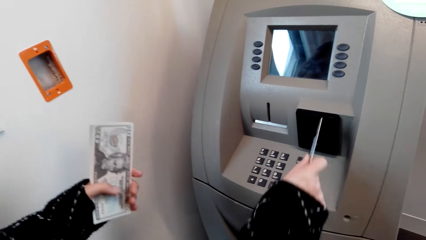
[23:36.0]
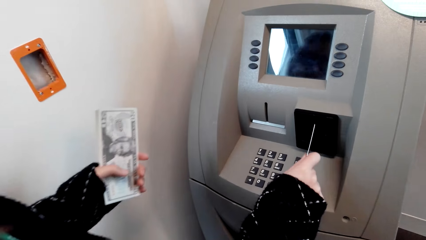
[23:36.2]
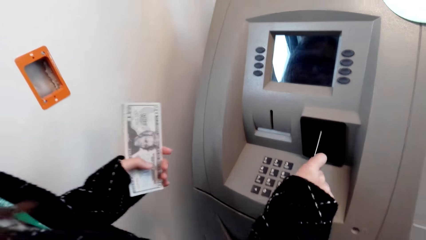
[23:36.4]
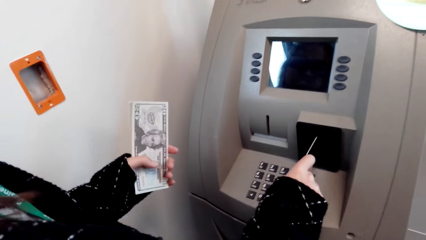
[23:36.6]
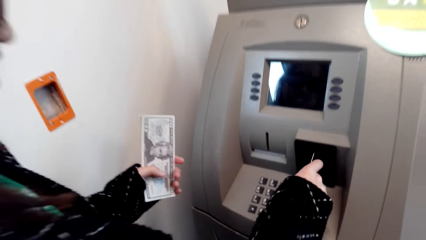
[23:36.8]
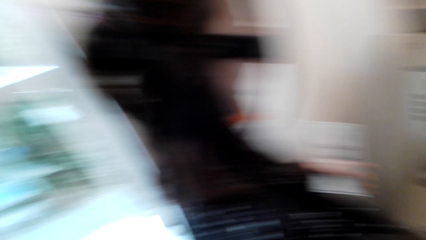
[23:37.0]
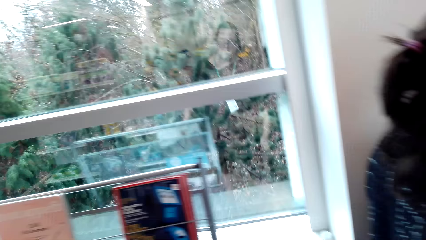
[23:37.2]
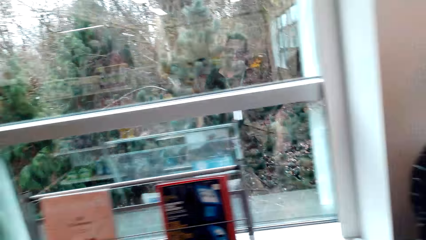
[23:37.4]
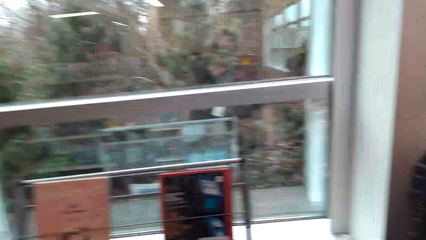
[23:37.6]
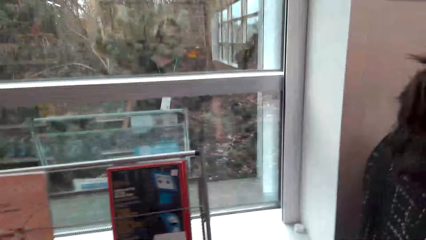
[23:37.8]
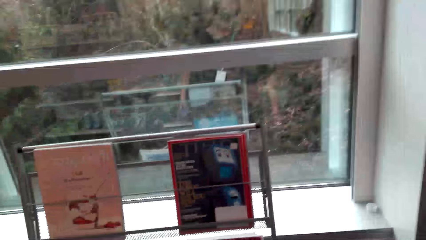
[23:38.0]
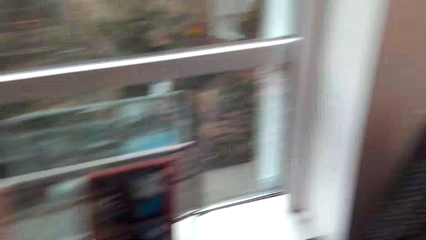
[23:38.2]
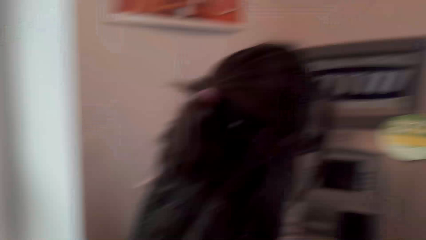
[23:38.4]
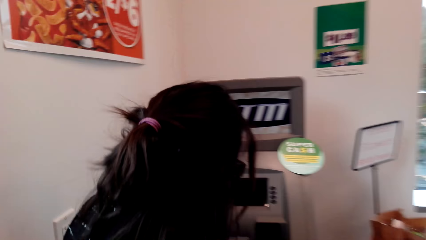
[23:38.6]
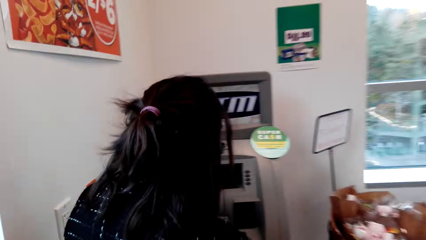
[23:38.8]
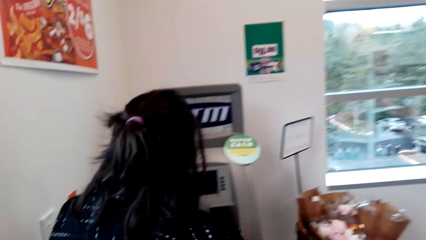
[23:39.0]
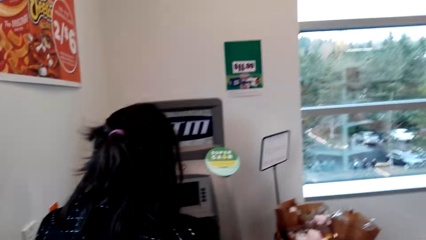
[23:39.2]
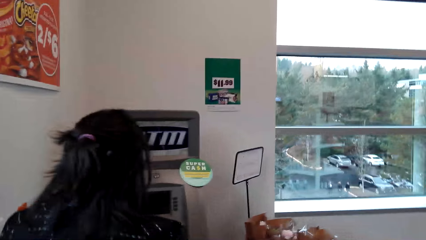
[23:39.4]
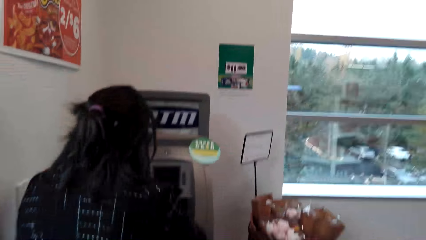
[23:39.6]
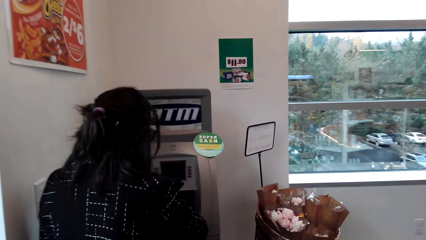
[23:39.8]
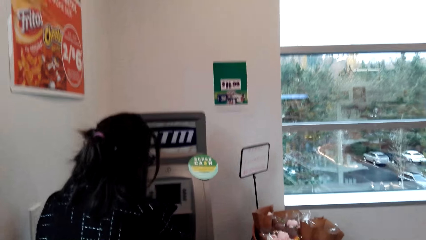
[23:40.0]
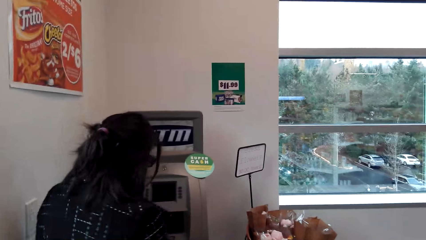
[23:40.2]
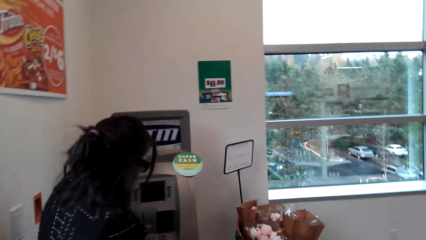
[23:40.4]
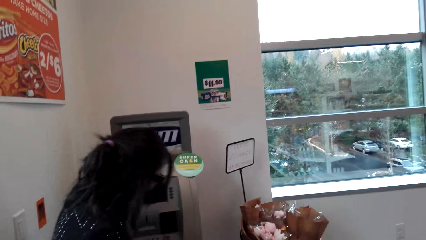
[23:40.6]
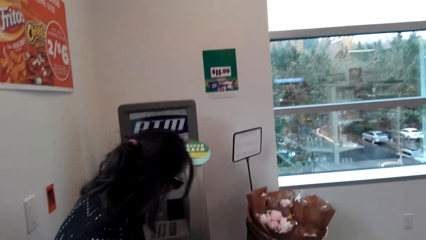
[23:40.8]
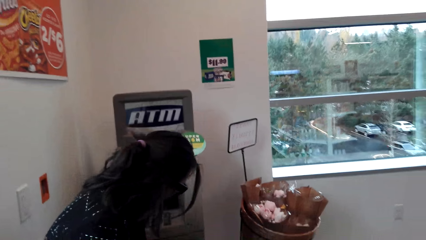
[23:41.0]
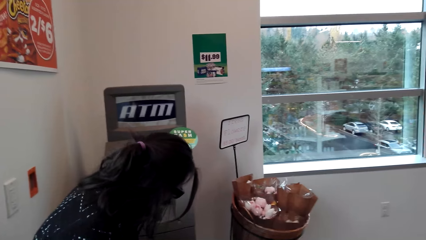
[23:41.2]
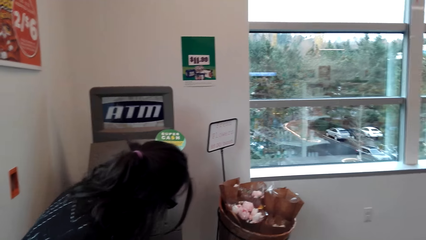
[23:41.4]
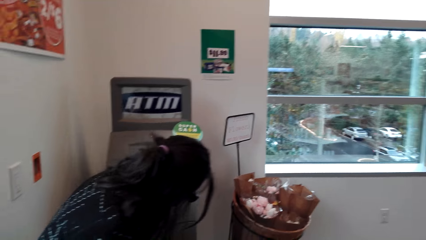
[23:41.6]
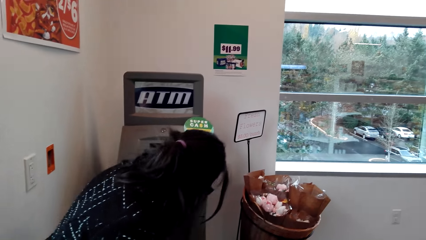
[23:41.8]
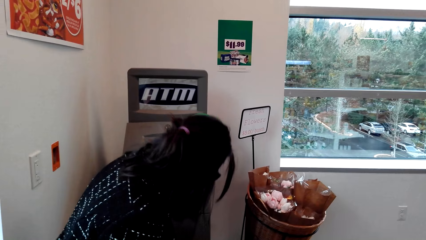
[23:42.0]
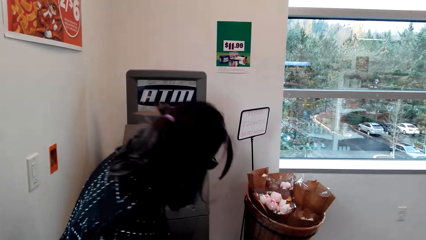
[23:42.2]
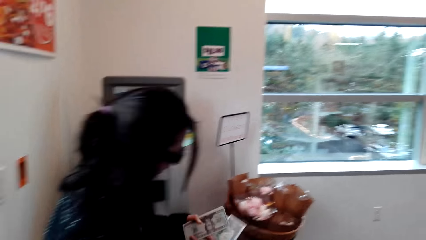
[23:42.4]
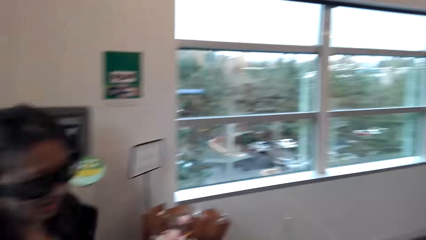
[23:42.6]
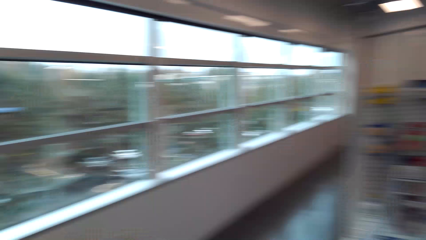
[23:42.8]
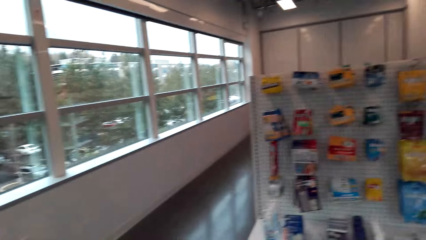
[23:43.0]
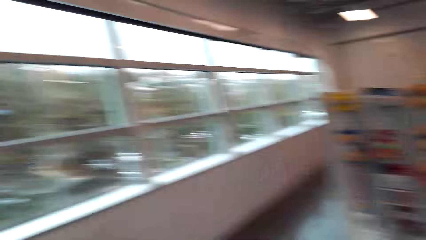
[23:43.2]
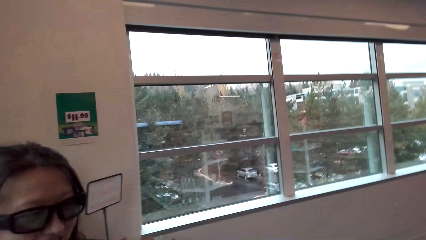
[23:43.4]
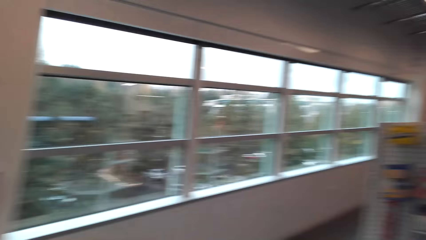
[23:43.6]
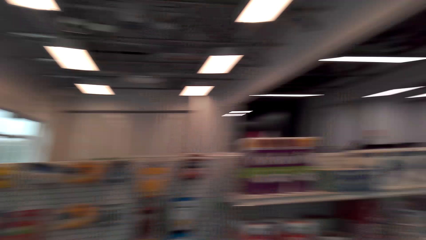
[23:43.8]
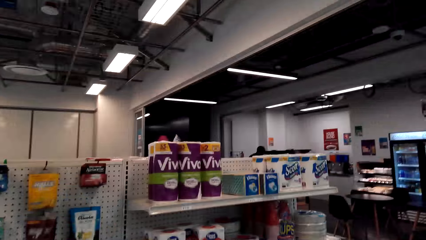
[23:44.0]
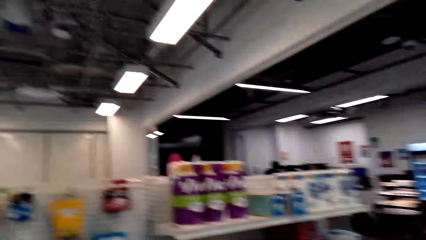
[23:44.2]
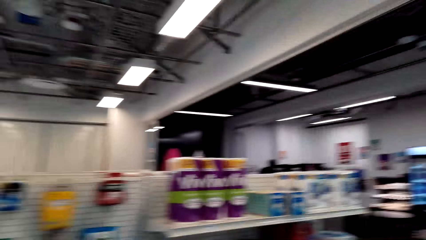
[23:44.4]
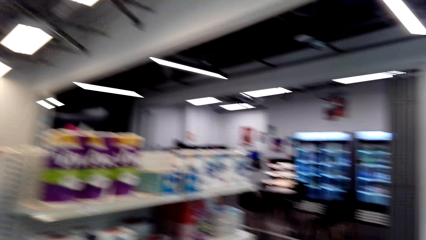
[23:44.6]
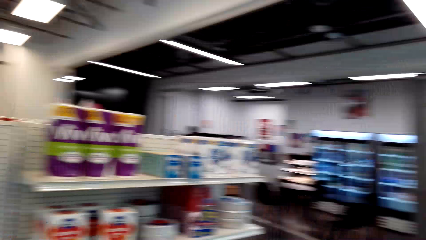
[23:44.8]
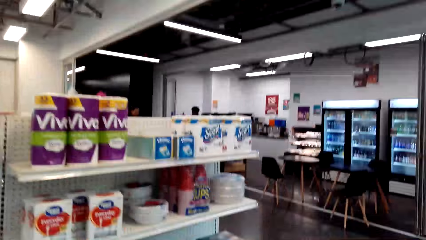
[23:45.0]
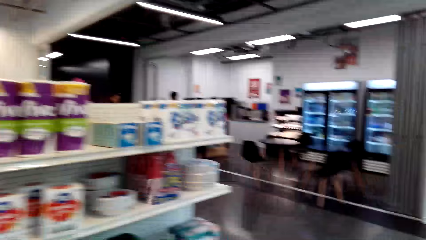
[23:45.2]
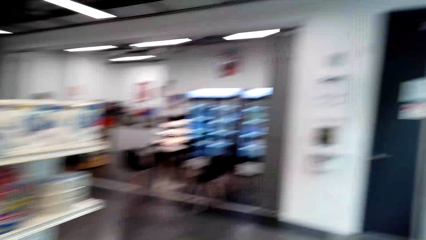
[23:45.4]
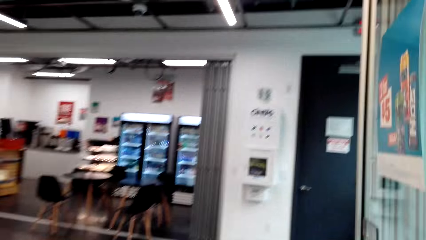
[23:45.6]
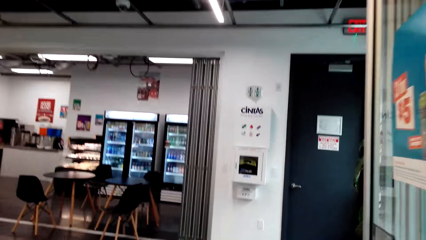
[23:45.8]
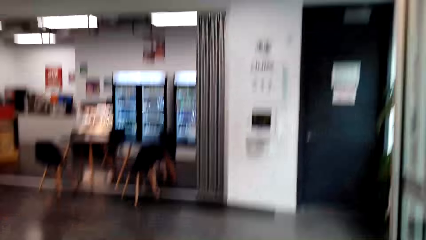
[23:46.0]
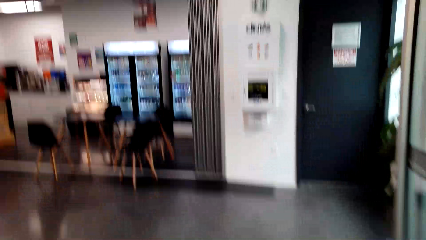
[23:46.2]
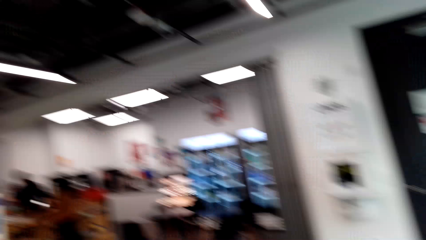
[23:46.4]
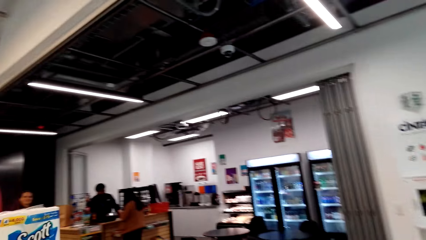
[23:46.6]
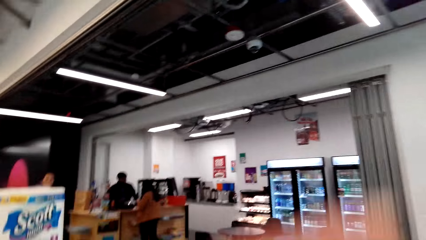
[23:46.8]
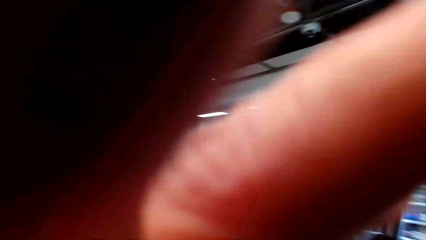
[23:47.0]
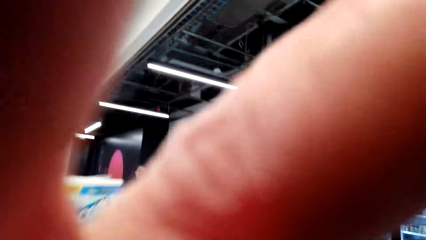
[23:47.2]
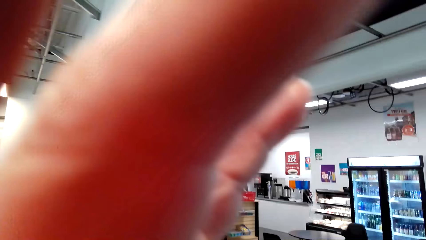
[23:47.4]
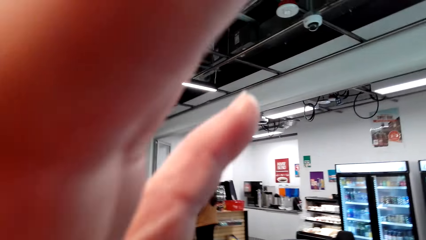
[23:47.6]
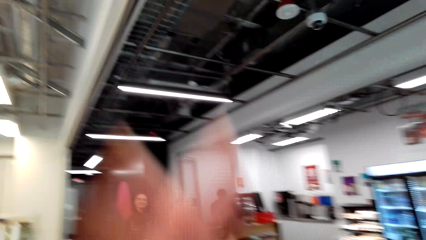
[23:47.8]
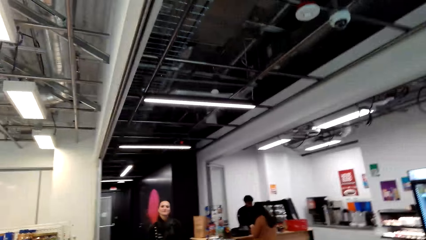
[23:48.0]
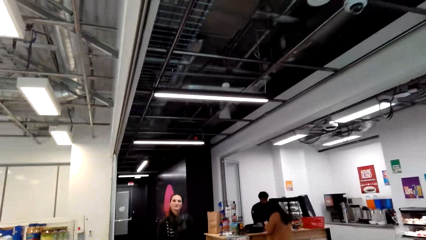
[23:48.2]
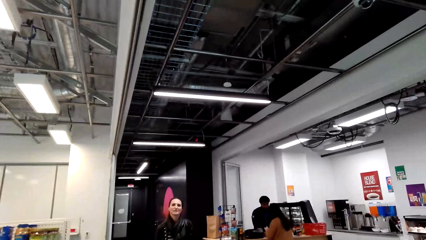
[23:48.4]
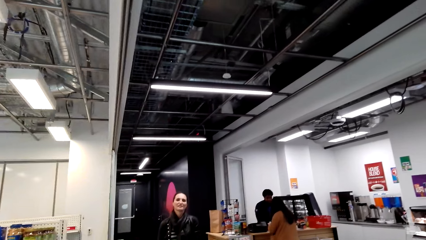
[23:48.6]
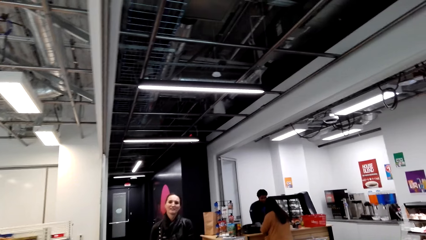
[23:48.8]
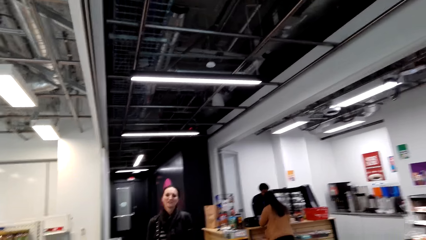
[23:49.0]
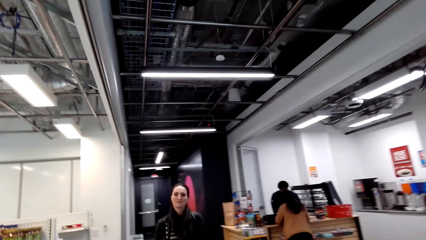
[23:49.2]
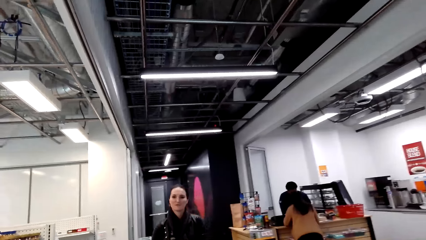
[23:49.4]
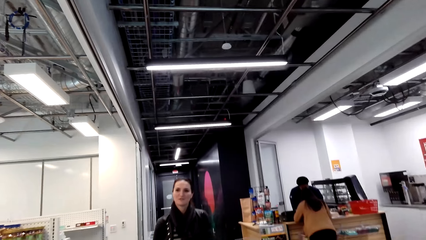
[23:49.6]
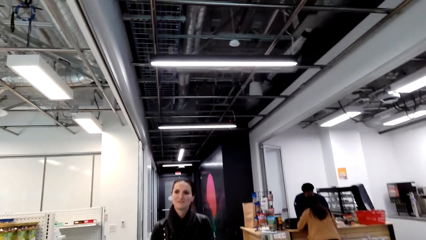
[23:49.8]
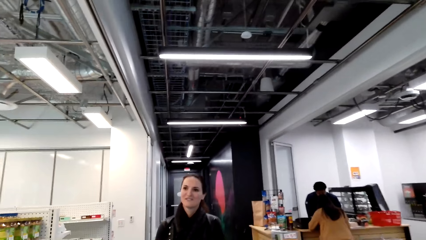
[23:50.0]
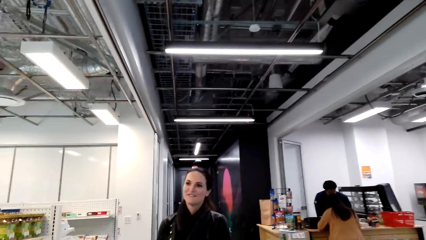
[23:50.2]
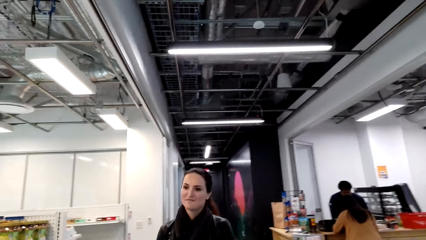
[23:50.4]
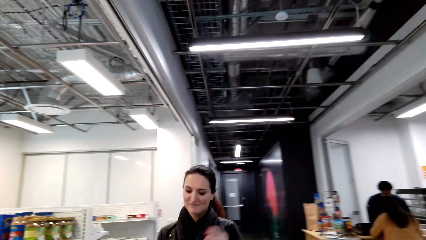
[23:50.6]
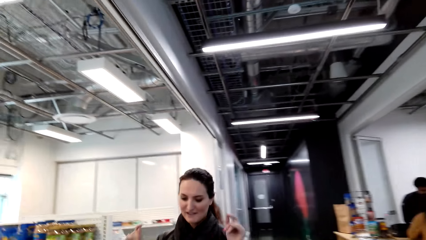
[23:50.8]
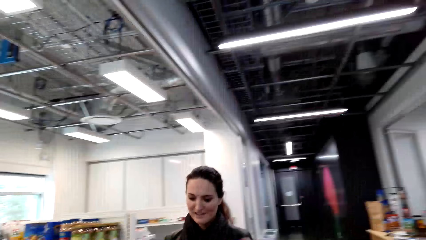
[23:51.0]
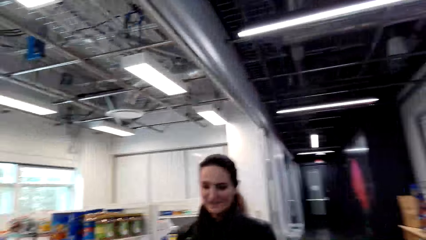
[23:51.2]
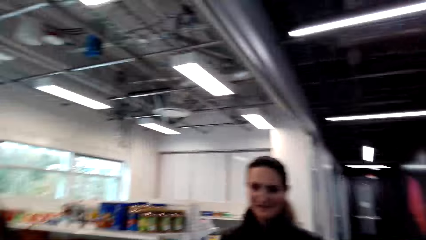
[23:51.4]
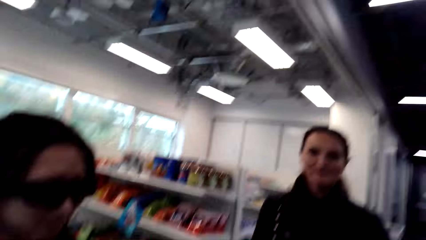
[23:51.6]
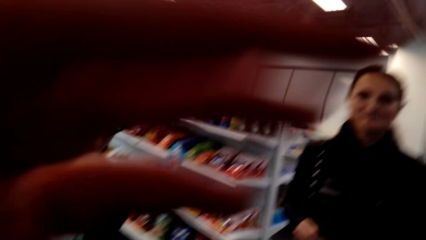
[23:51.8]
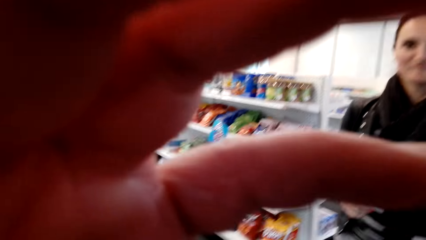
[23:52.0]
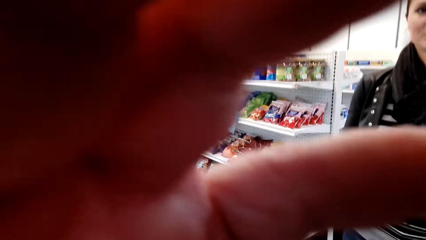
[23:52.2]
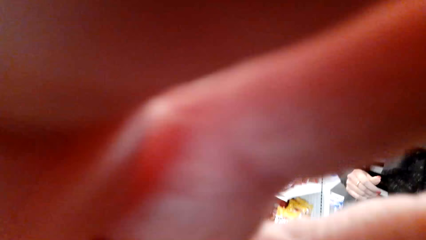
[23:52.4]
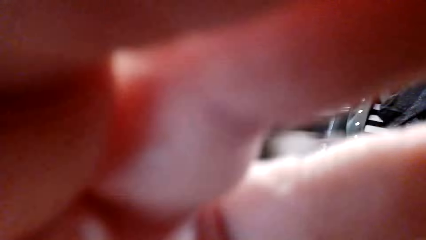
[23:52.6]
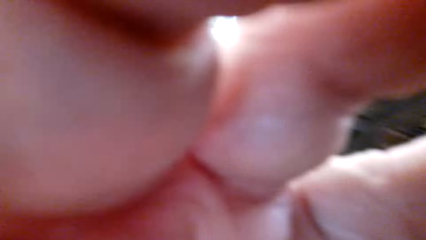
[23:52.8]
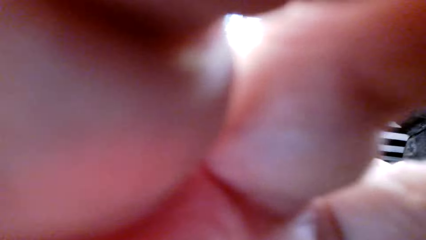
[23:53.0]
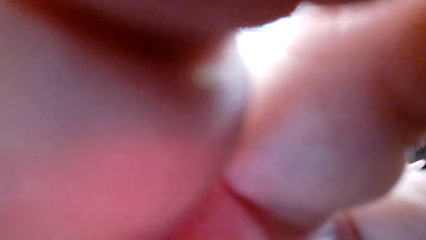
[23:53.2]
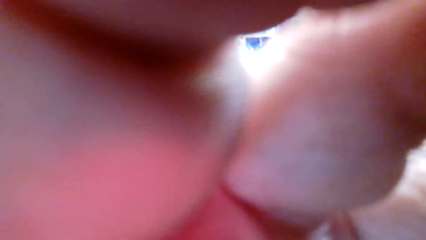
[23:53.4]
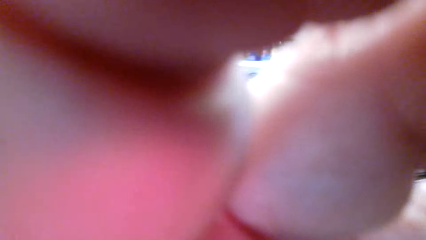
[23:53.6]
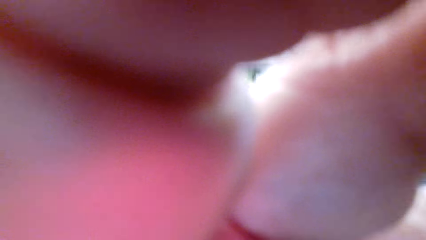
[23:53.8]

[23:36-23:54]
The camera wearer speaks to a woman. The woman speaks to the camera wearer. The camera wearer laughs. The woman speaks to the camera wearer. The camera wearer looks around. She speaks to the woman. She walks in the supermarket. She laughs. She raises her hand. She walks in the supermarket. Another woman speaks to the camera wearer. The camera wearer speaks to the other woman. She adjusts the camera.
